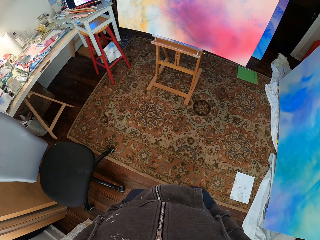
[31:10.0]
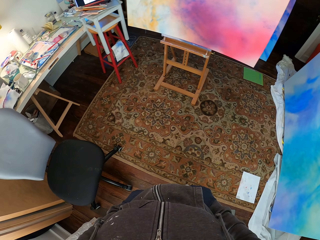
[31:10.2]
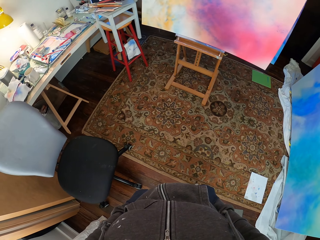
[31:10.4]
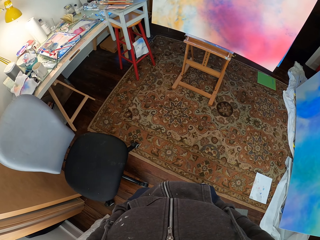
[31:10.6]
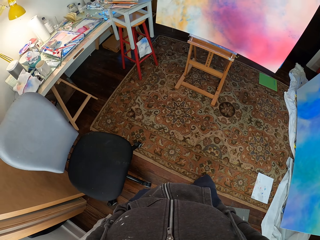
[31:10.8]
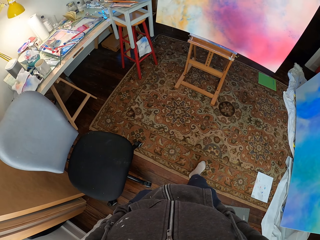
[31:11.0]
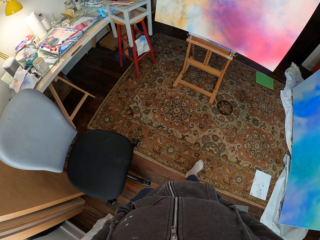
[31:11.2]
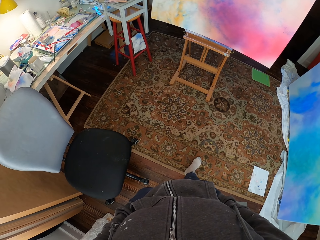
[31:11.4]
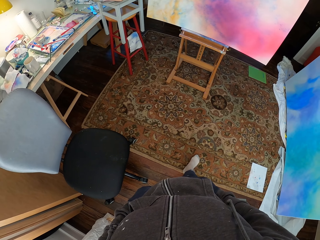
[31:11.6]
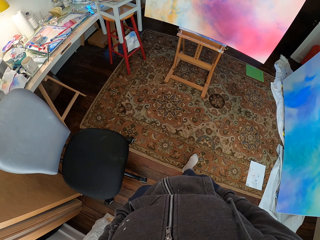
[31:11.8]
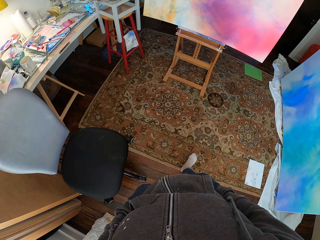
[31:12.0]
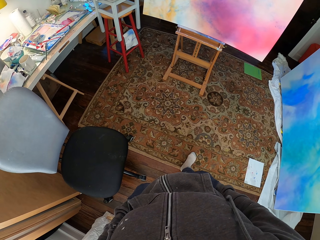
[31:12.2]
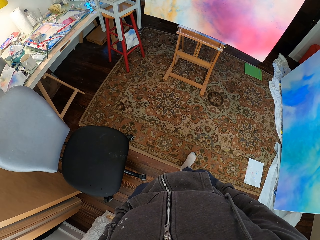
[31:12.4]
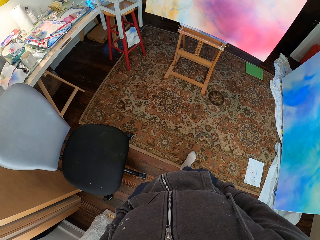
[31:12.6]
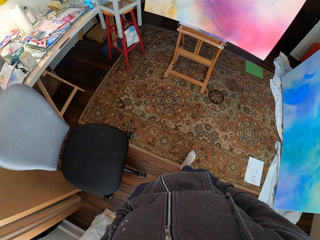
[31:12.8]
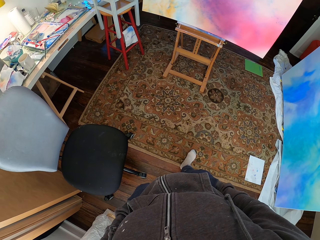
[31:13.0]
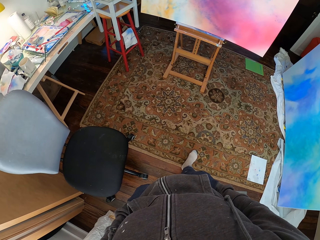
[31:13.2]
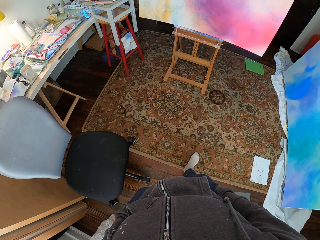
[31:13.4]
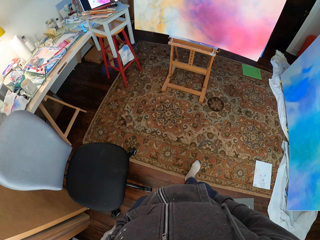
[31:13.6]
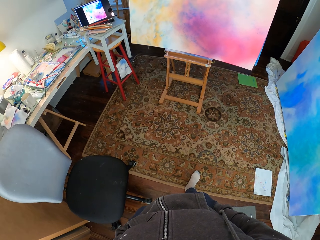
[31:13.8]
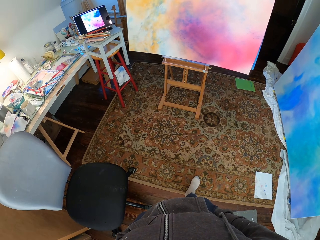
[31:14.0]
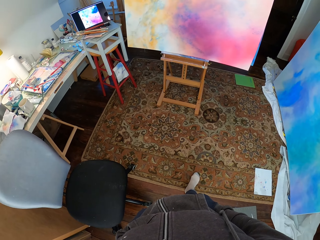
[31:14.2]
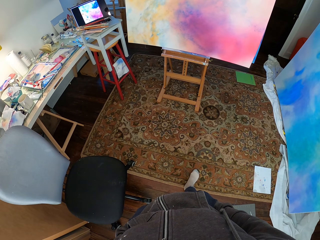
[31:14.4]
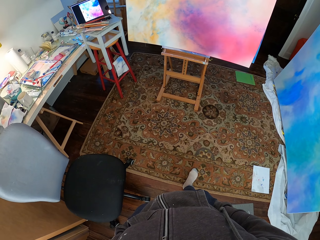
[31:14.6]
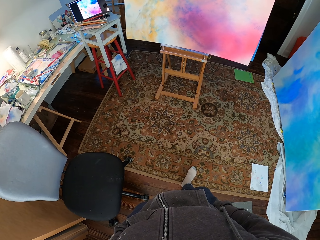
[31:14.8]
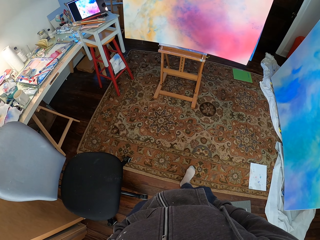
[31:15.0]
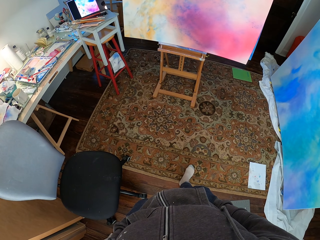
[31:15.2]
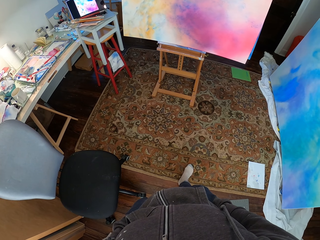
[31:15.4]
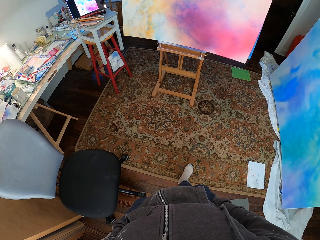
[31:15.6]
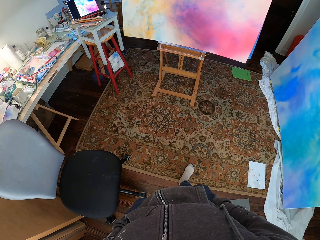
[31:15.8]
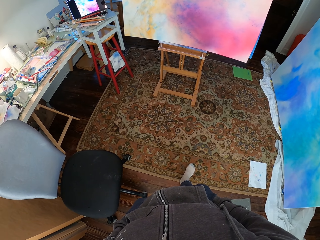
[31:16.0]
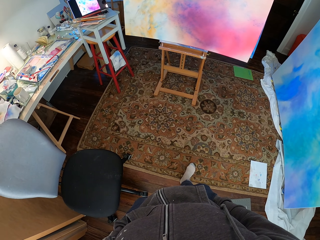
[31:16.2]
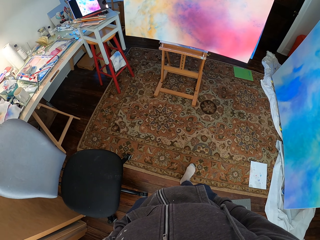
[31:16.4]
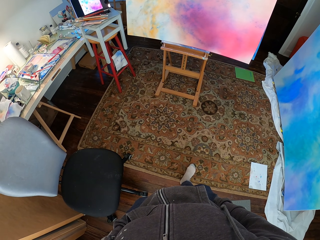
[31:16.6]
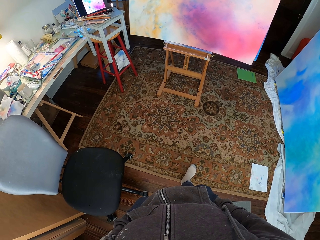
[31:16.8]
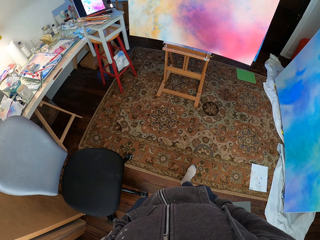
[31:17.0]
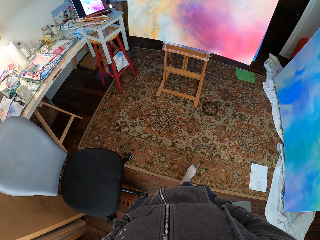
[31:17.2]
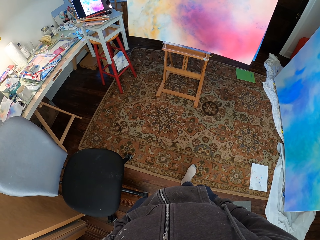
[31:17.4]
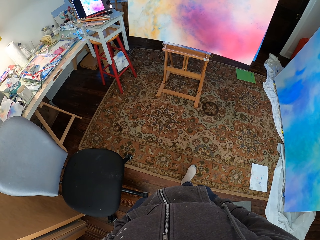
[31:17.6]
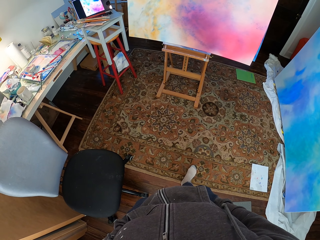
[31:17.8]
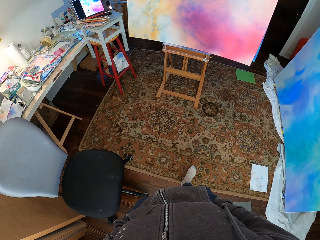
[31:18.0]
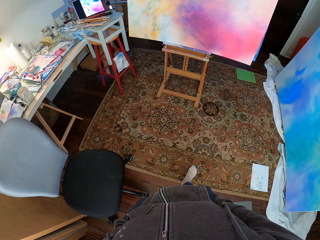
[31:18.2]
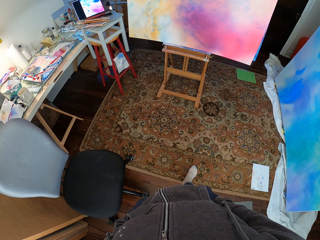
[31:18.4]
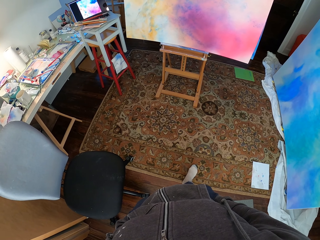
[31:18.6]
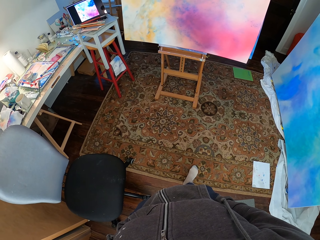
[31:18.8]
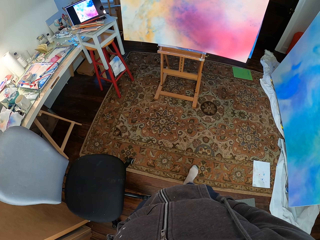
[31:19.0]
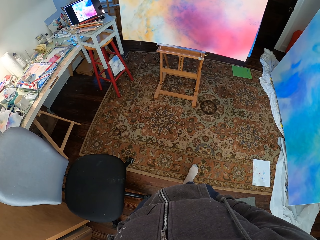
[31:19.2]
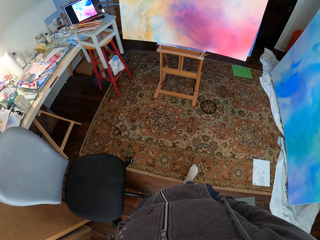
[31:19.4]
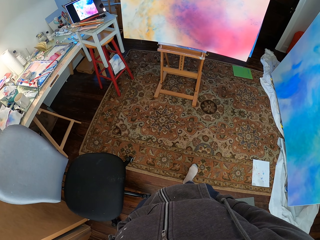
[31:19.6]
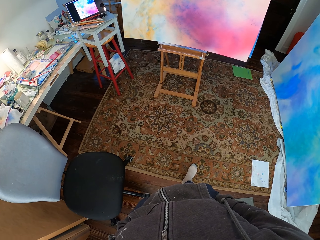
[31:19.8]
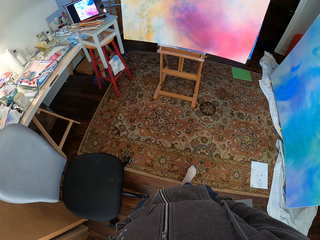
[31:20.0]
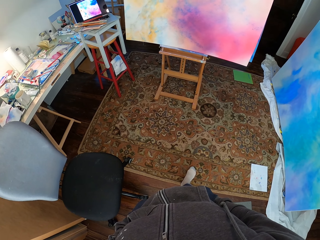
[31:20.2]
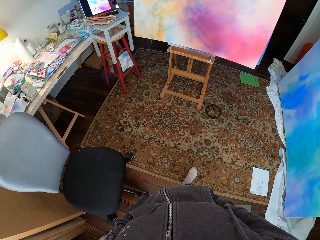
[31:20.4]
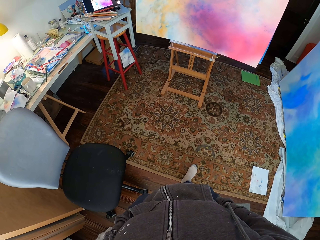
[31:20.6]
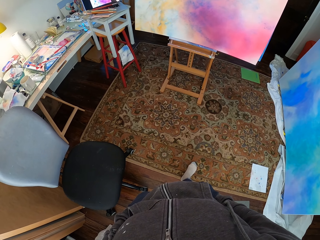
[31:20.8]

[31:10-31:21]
The camera wearer looks at the canvas. They look at the laptop.

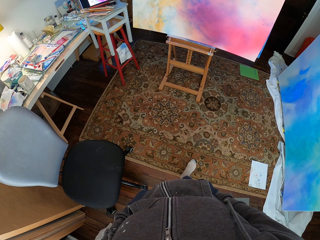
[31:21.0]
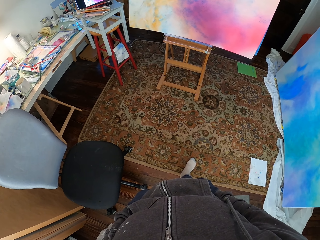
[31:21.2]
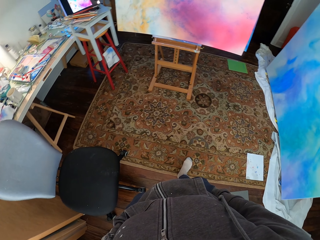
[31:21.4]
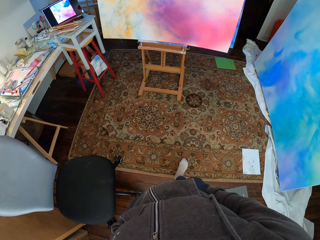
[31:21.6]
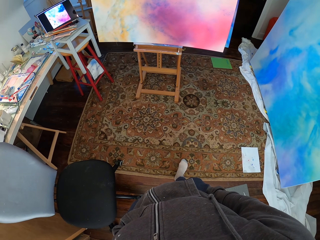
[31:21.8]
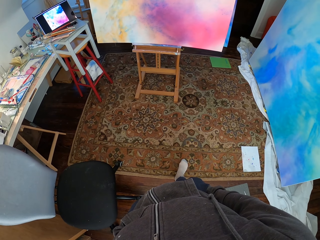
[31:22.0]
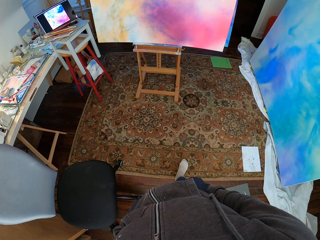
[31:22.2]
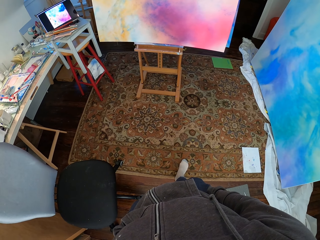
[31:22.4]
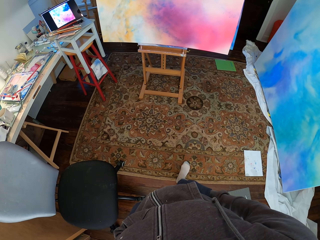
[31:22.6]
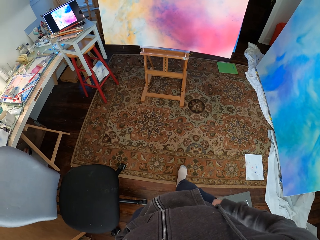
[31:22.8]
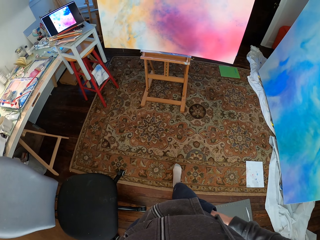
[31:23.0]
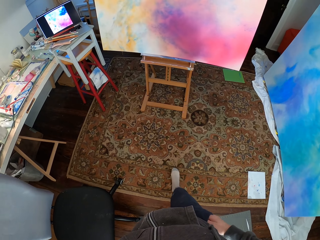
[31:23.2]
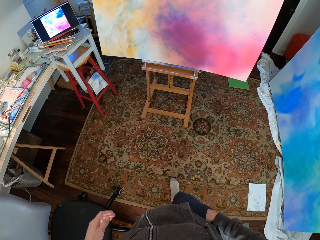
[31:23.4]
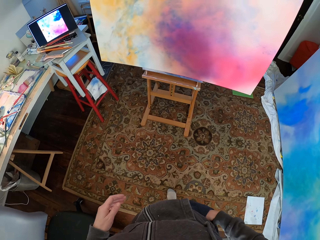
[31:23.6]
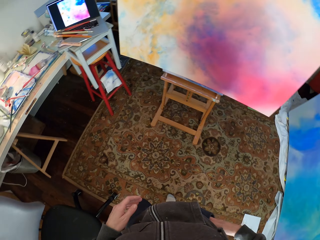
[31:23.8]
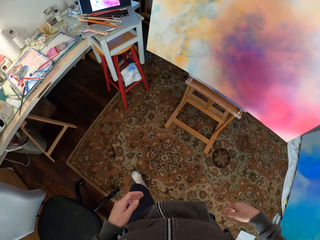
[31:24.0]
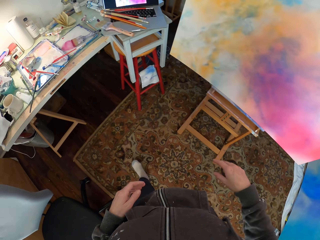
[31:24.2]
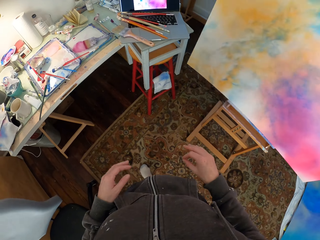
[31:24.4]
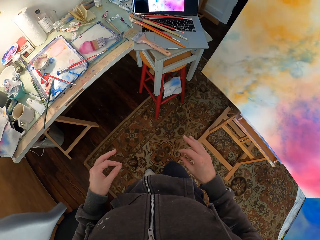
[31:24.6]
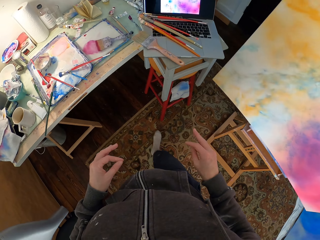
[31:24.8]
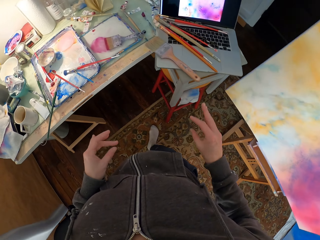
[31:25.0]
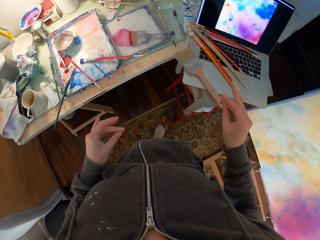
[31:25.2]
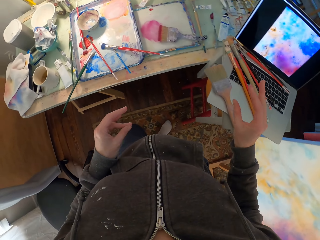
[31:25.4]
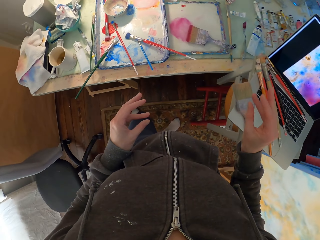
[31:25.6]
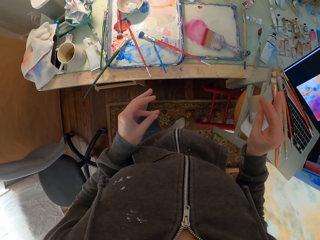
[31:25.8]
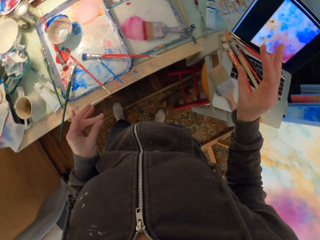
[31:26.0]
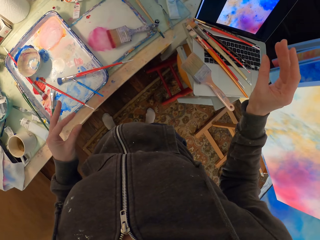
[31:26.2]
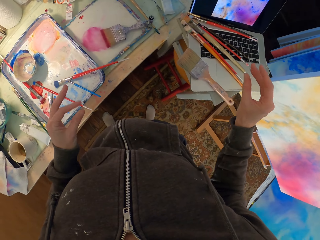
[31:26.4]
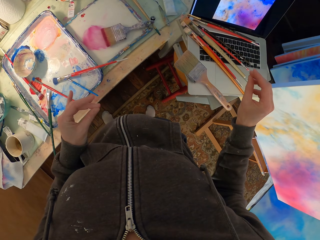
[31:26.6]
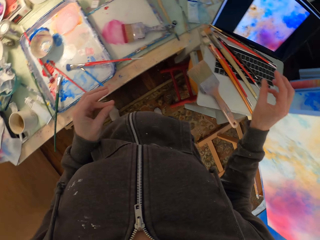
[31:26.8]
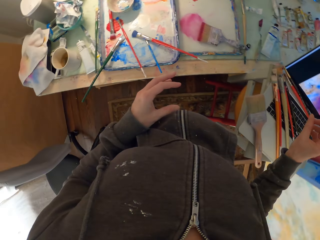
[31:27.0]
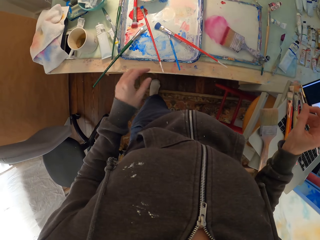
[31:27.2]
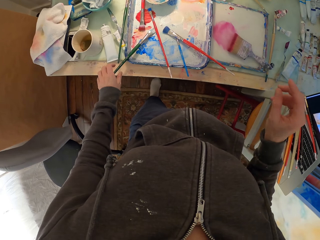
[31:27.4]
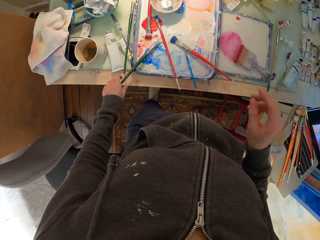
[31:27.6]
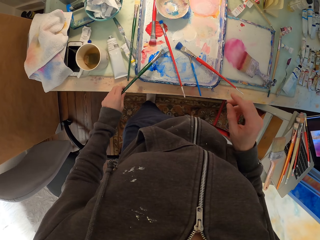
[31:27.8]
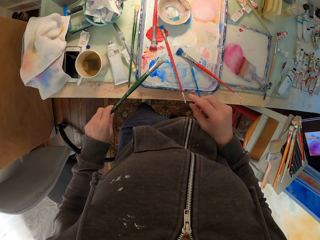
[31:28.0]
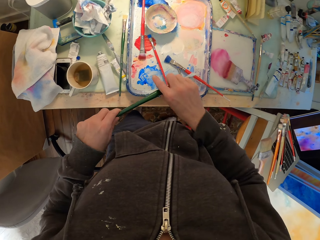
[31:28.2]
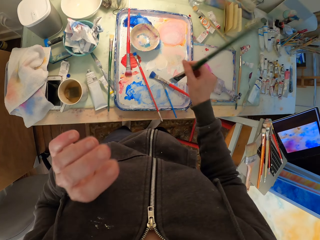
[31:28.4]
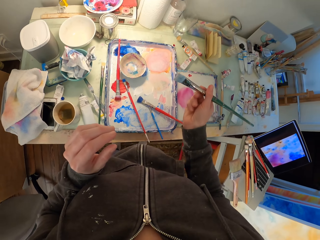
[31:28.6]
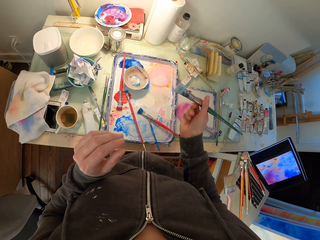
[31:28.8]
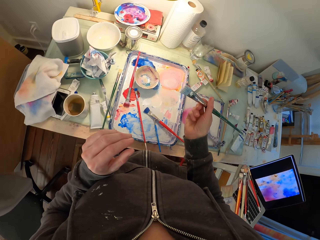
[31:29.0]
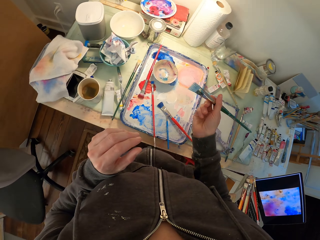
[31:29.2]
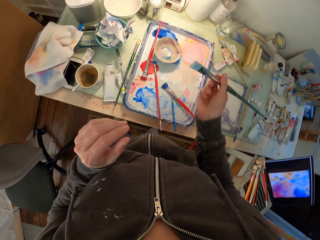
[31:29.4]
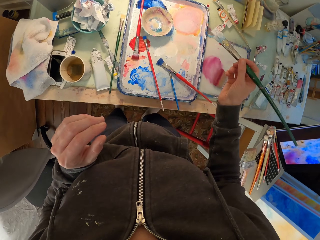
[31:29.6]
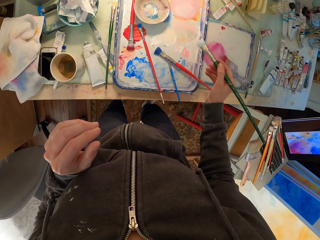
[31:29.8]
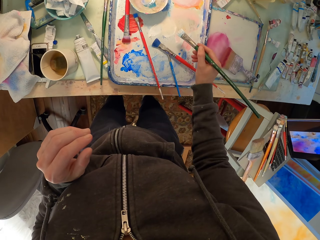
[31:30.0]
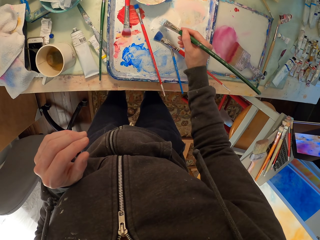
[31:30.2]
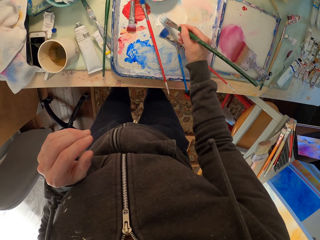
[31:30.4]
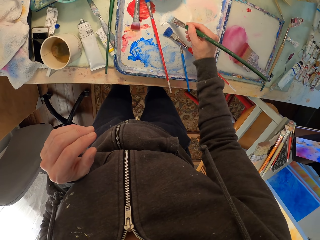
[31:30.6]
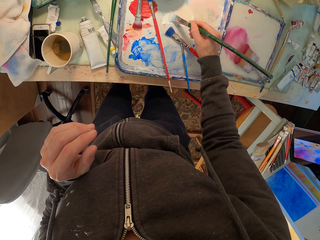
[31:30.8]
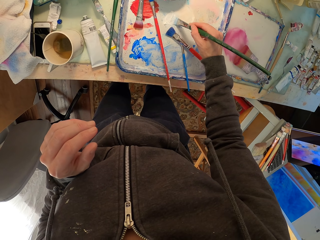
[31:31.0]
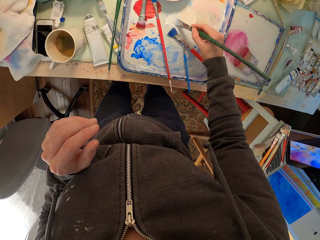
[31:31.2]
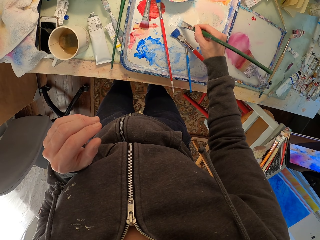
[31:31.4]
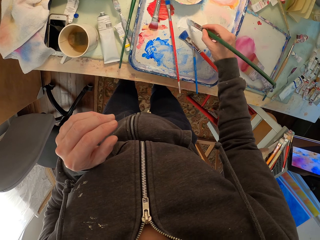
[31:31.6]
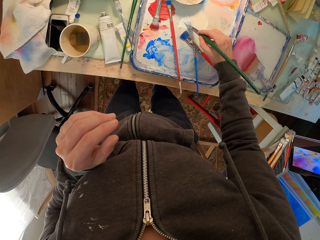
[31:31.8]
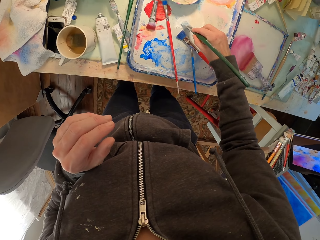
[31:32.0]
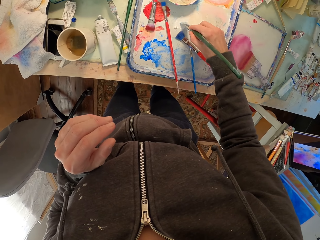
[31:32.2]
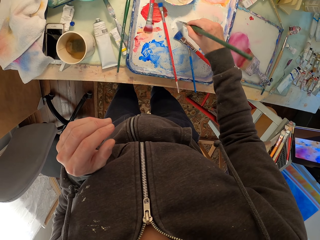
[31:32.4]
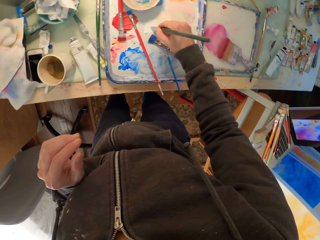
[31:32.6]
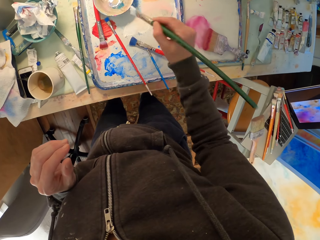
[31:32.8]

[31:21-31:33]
The camera wearer walks in the house to the table. She moves her fingers. She takes a brush. She takes the brush from the left hand. She looks at the table. She puts the brush on the paint.
